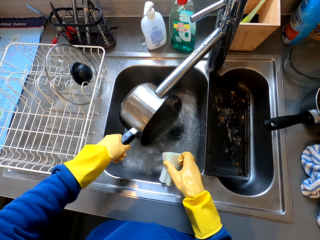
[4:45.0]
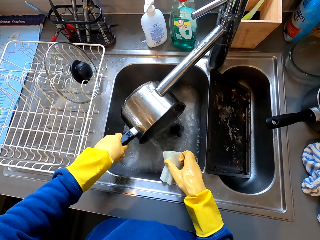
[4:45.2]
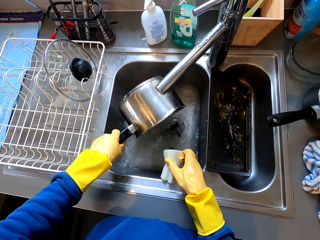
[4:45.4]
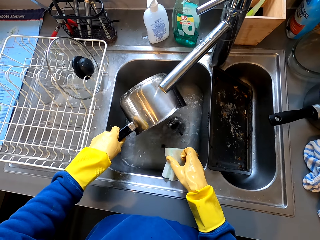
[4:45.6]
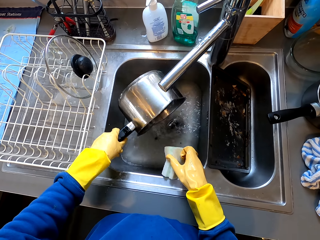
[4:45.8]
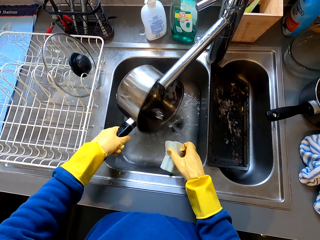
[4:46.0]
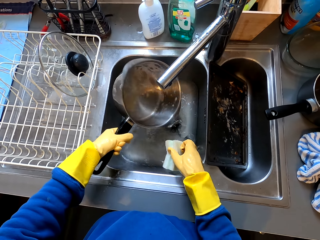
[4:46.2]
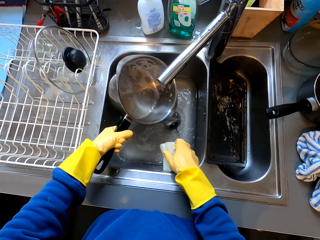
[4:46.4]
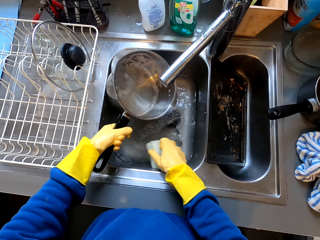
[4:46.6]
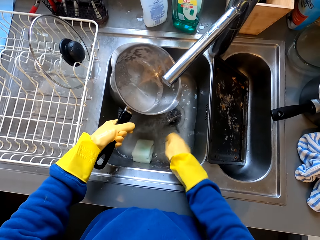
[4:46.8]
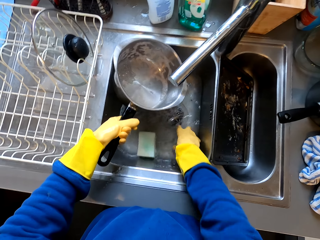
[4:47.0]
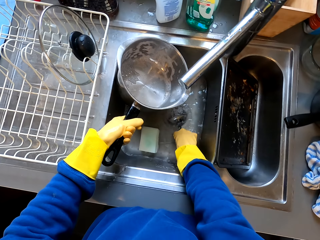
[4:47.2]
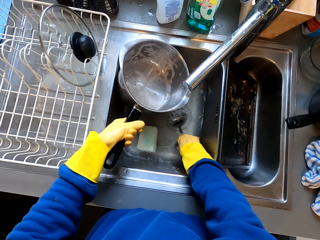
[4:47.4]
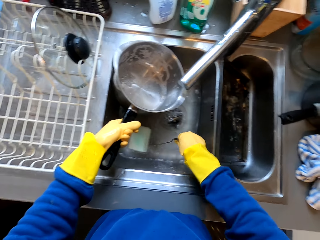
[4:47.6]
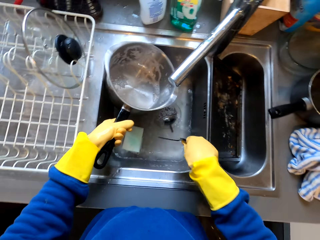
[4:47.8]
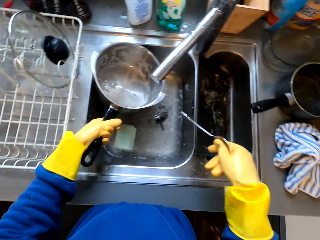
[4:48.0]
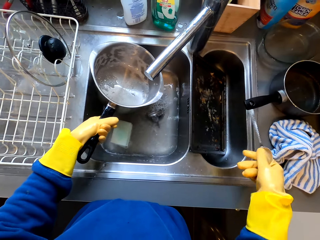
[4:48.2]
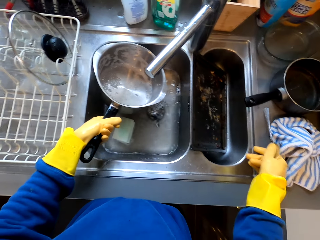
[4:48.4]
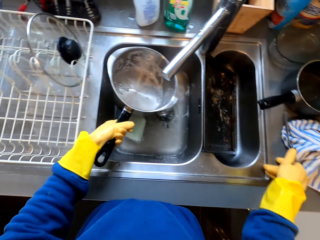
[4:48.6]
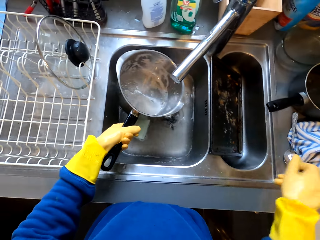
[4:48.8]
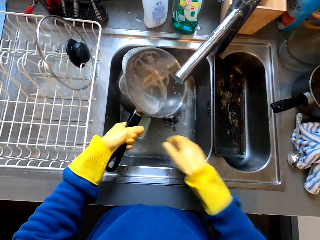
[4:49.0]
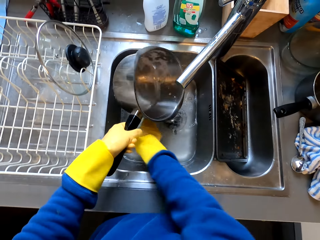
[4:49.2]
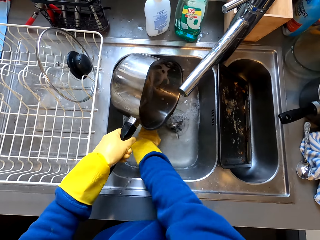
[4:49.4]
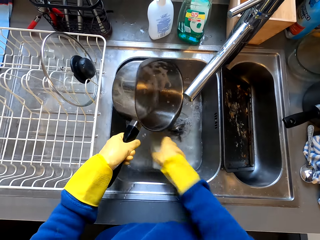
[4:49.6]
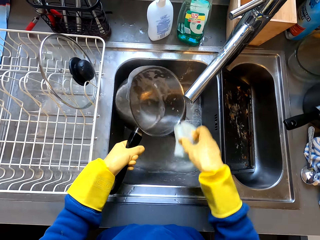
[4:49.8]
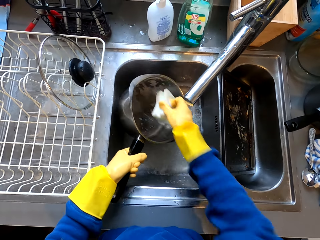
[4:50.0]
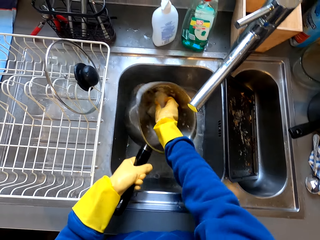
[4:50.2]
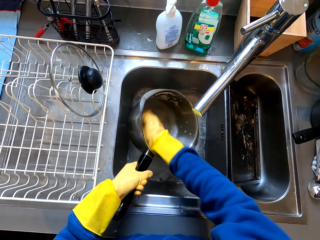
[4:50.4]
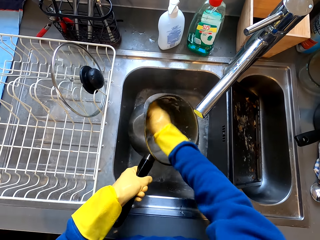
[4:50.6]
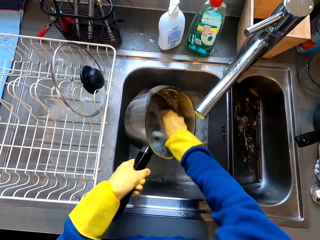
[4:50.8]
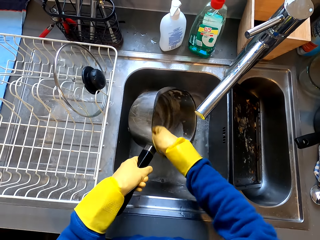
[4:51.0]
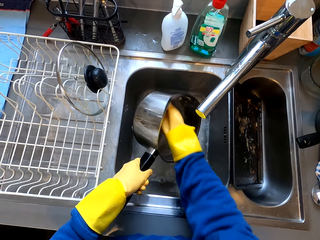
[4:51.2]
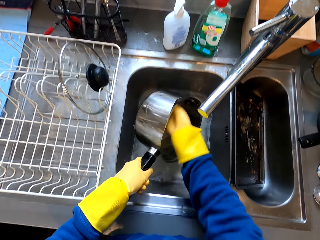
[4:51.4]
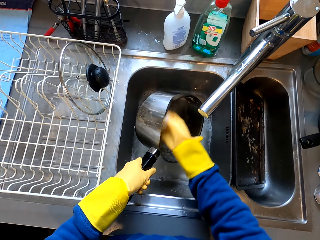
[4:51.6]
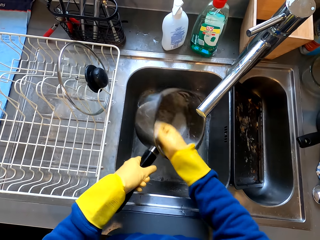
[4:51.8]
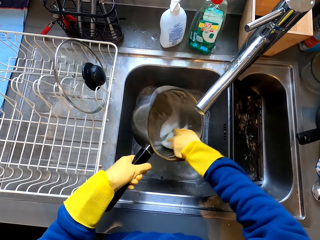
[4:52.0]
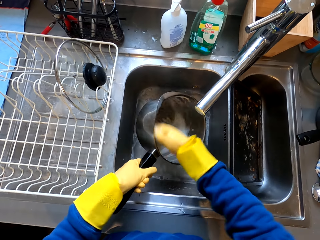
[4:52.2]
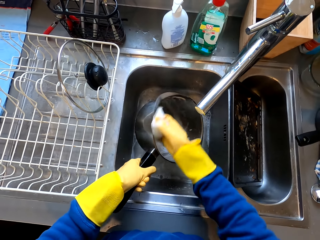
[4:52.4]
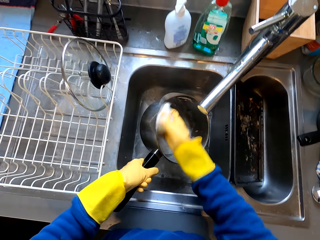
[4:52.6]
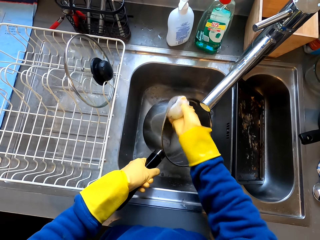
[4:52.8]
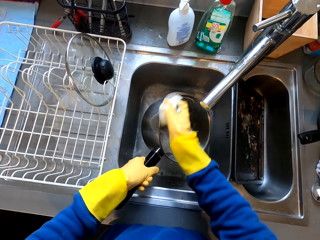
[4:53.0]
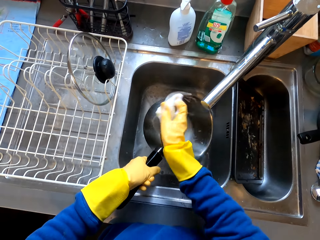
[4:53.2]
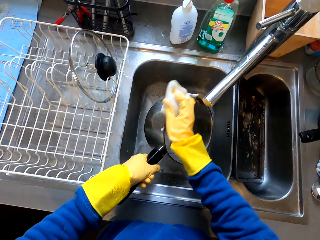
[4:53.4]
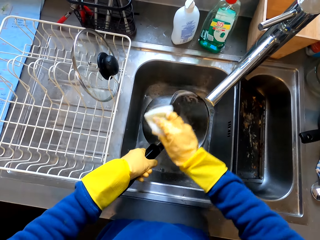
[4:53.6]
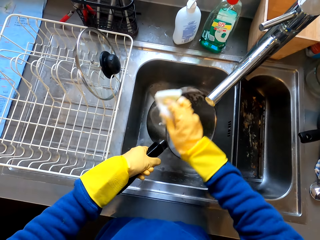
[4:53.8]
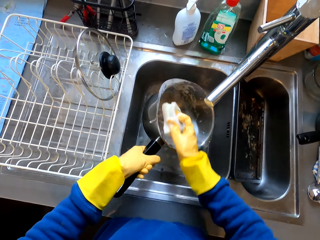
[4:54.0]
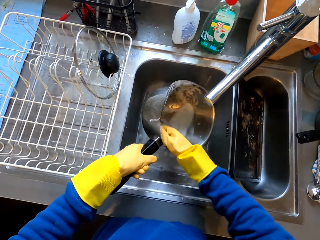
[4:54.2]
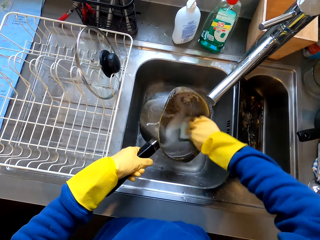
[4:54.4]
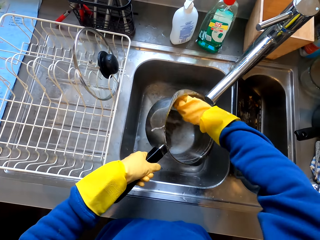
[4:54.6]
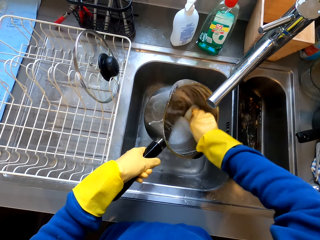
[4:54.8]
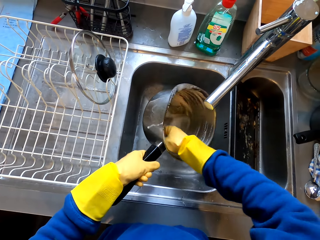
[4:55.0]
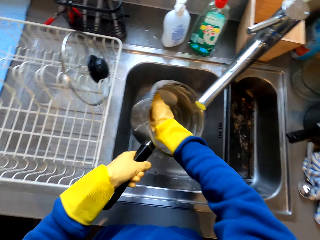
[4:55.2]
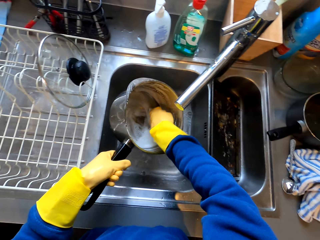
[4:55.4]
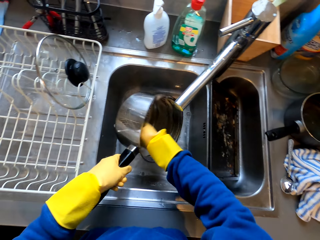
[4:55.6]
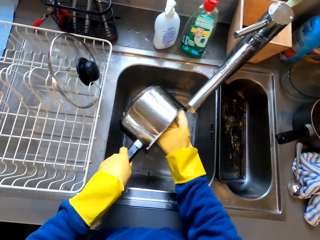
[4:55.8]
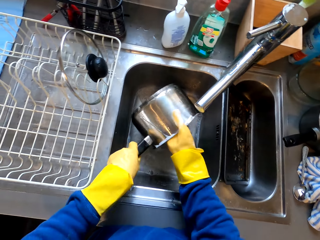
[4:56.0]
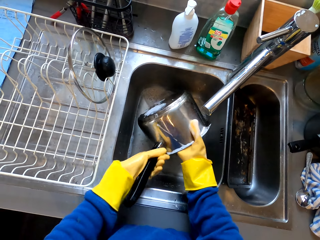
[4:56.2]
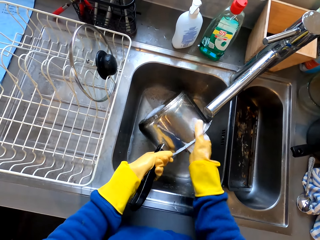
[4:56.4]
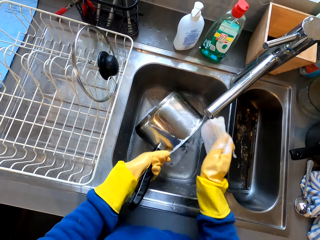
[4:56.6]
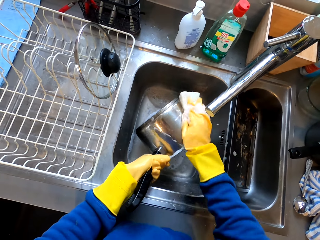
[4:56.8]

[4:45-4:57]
The camera wearer holds a sufuria or pan with the left hand. They pick up the spoon with the left hand. They put the spoon aside. They wash the pan with a sponge with both hands.

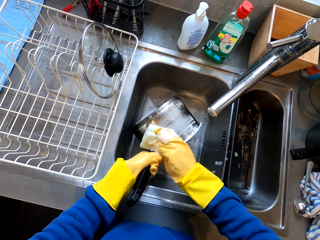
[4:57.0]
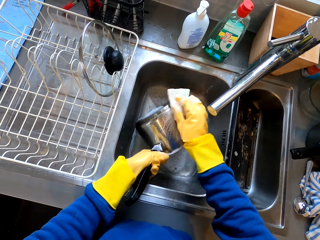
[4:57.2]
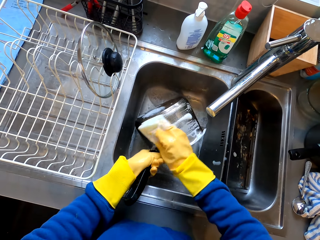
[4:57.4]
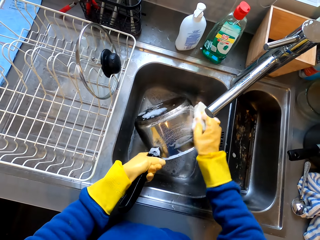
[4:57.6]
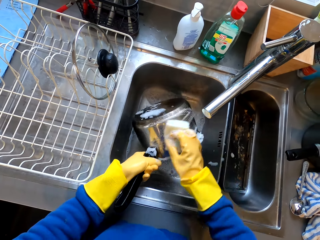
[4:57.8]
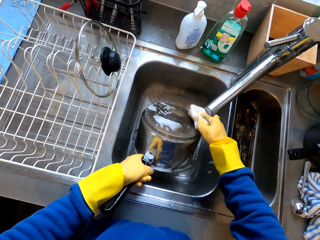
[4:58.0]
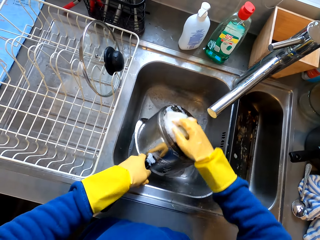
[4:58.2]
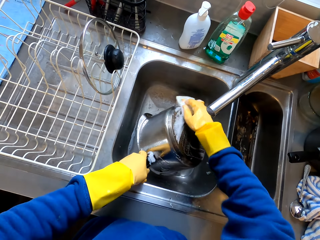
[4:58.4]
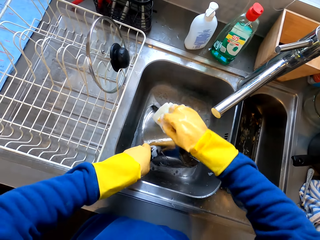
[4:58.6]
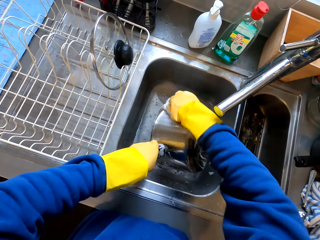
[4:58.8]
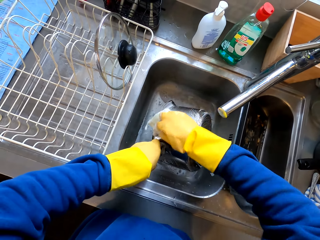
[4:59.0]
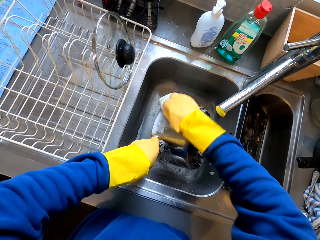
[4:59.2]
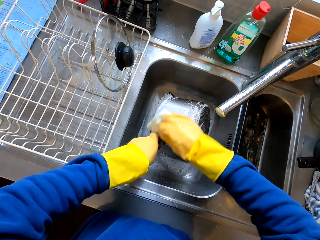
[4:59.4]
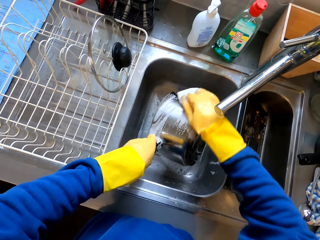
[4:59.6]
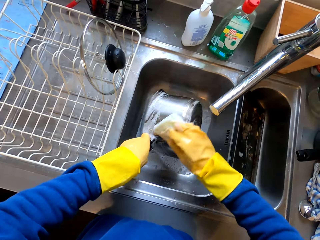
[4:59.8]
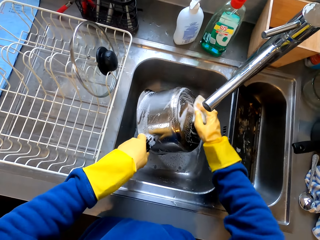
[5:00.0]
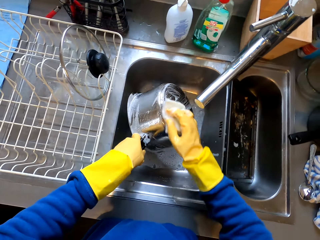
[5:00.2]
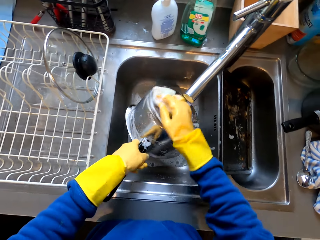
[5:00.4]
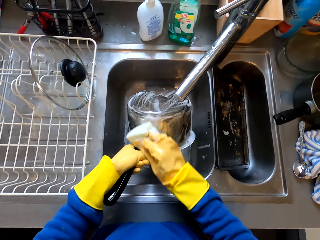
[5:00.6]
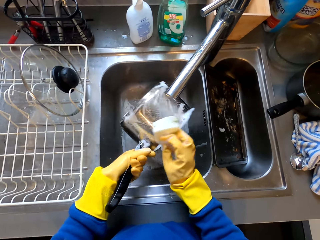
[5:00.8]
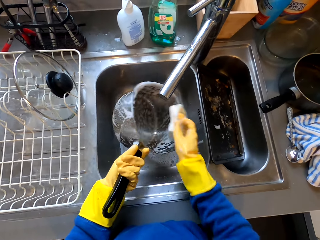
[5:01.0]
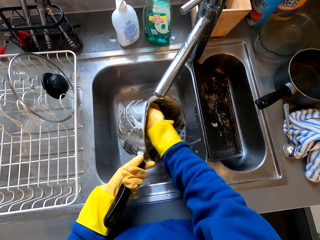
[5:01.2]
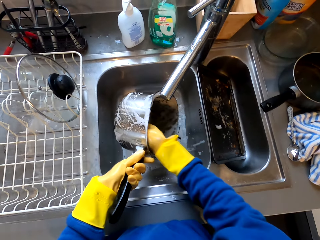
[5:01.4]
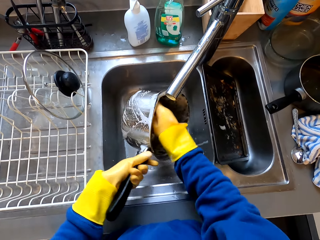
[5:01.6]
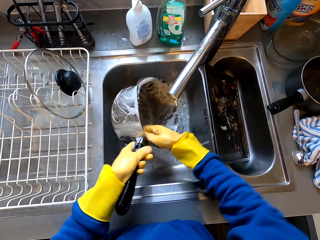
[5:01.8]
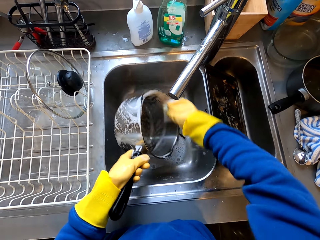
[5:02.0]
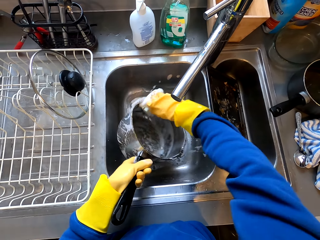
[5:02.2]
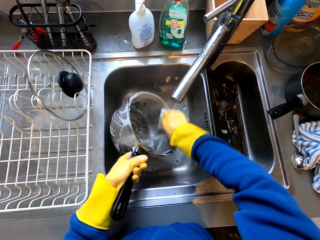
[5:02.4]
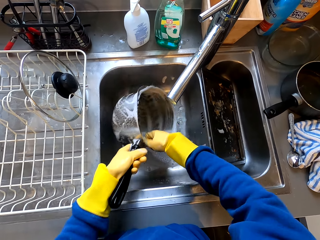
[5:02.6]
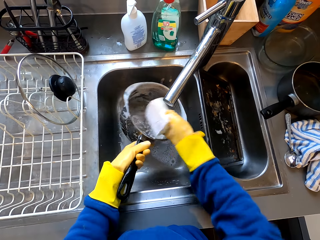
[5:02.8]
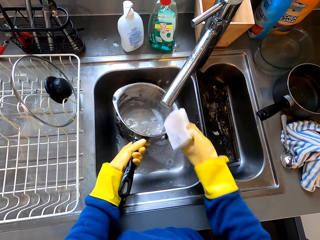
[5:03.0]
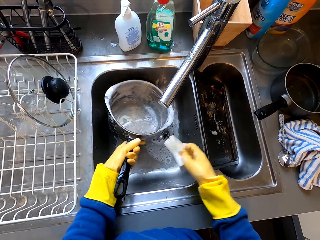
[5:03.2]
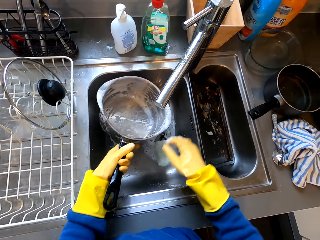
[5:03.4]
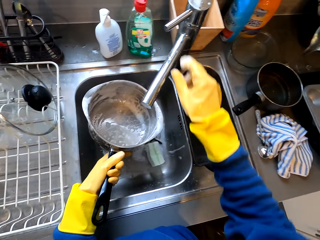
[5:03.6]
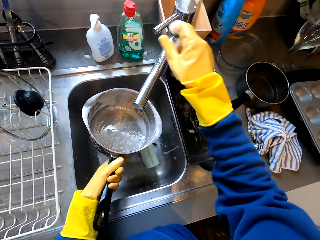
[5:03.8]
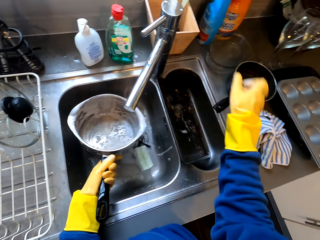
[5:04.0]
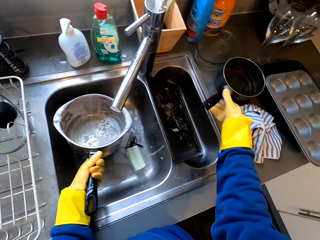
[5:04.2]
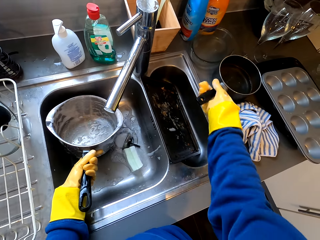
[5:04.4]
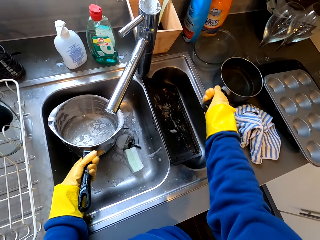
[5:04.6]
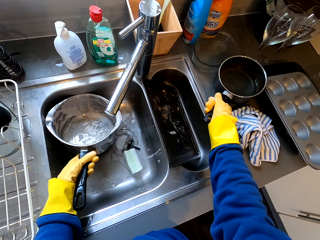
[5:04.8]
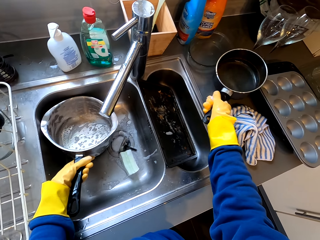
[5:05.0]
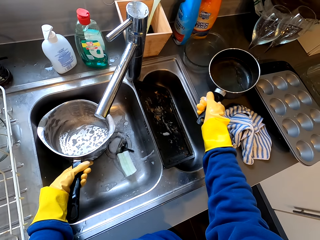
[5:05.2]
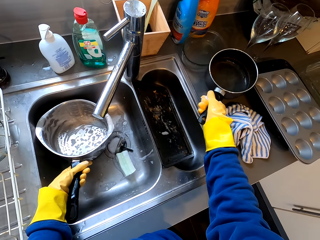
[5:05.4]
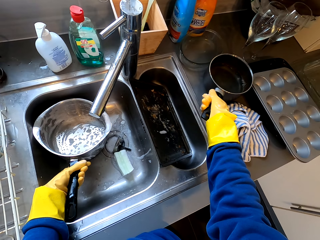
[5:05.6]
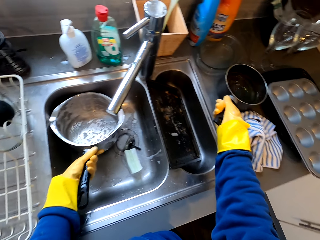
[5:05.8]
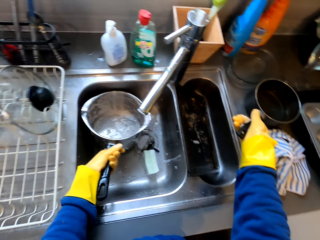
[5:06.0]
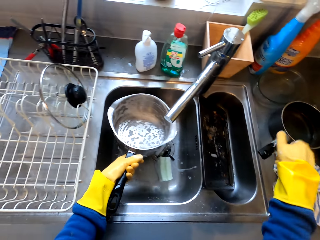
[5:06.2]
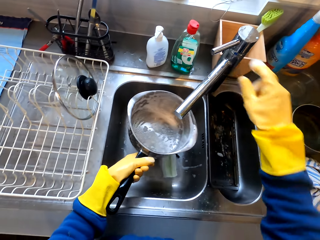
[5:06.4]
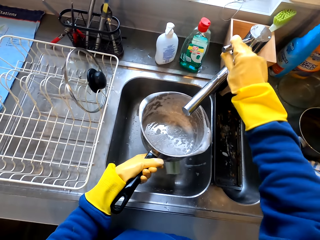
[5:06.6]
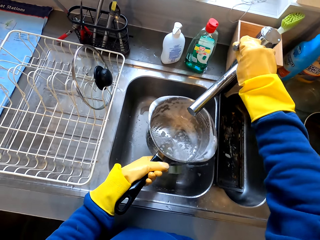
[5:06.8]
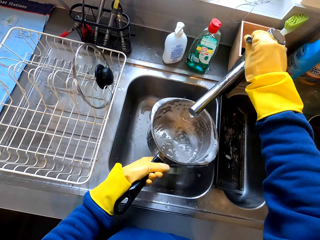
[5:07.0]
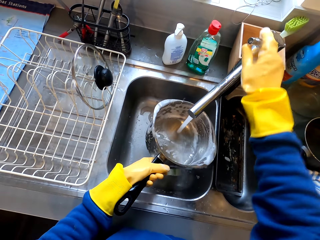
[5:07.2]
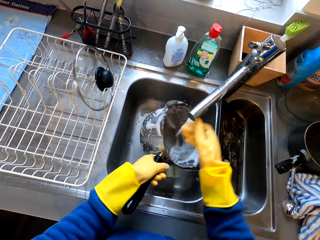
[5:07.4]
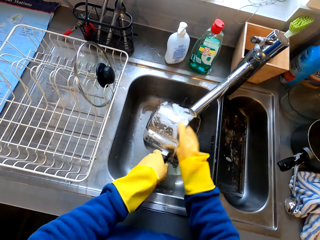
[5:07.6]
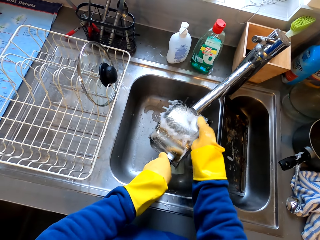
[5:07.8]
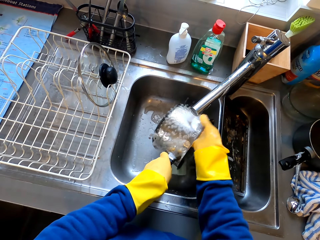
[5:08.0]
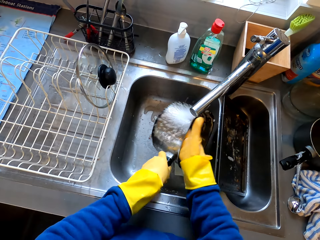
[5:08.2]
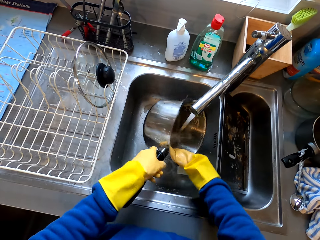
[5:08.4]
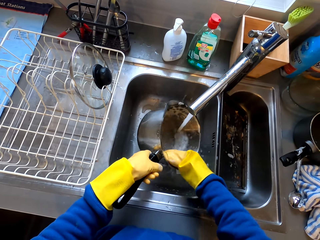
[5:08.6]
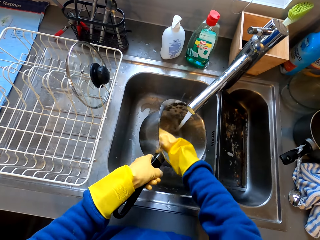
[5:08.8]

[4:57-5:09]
The camera wearer holds a sufuria or pan with the right hand. They turn on the tap. They hold the tap with the right hand. They rinse the pan.
